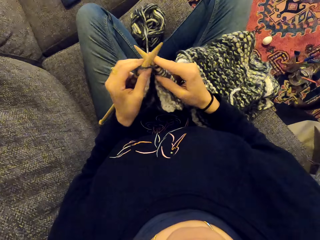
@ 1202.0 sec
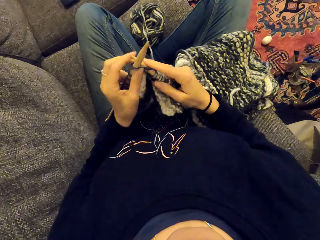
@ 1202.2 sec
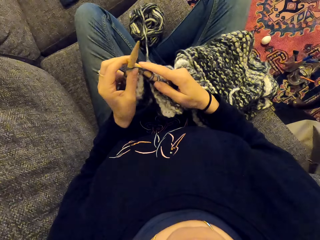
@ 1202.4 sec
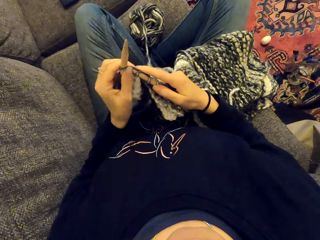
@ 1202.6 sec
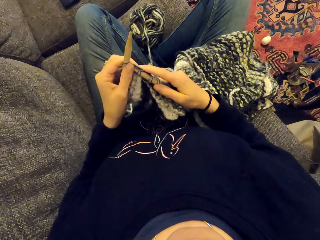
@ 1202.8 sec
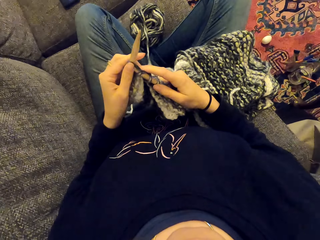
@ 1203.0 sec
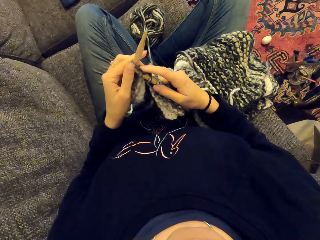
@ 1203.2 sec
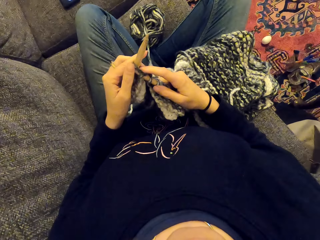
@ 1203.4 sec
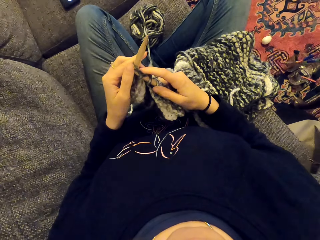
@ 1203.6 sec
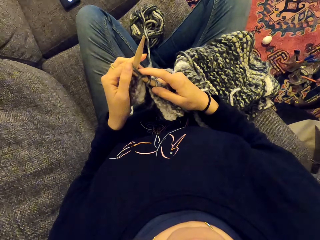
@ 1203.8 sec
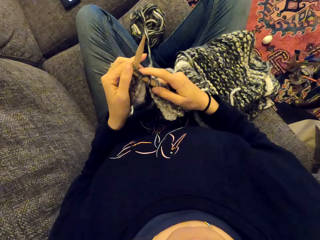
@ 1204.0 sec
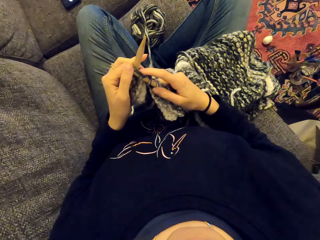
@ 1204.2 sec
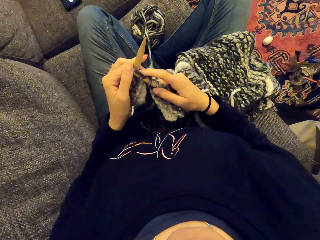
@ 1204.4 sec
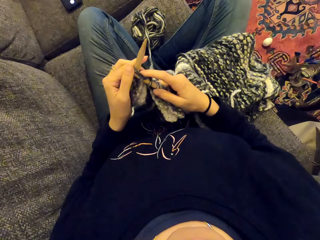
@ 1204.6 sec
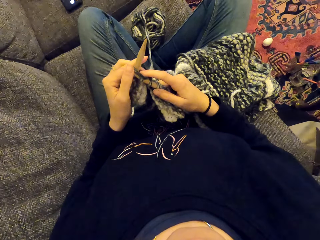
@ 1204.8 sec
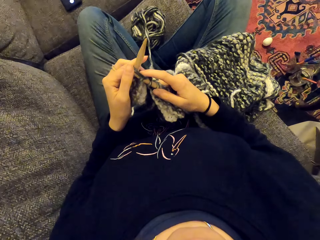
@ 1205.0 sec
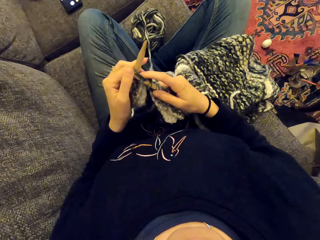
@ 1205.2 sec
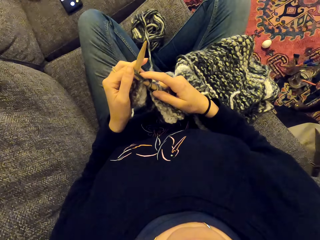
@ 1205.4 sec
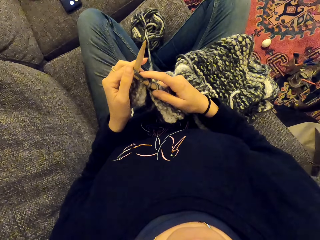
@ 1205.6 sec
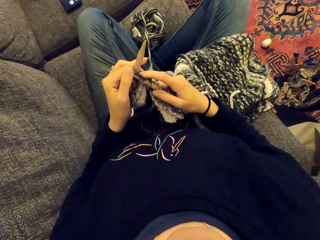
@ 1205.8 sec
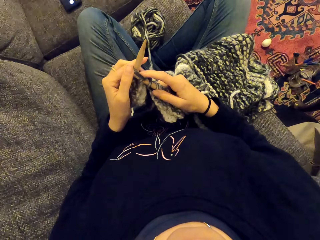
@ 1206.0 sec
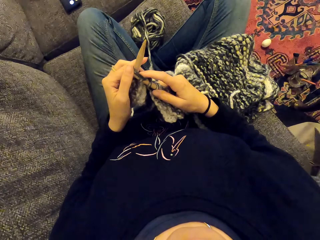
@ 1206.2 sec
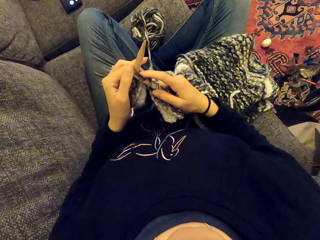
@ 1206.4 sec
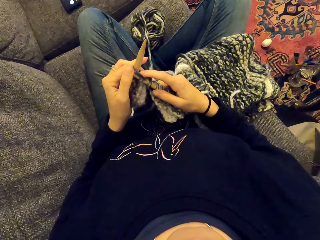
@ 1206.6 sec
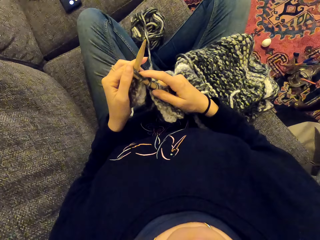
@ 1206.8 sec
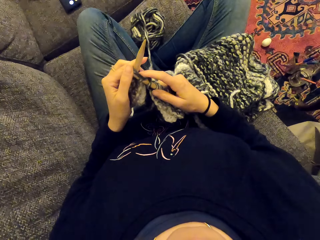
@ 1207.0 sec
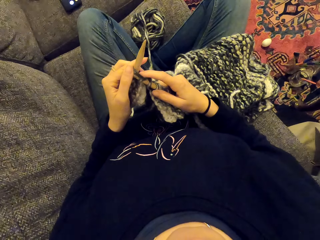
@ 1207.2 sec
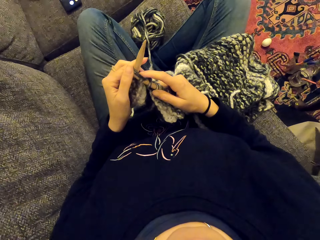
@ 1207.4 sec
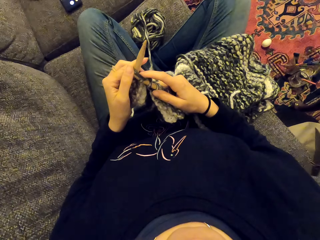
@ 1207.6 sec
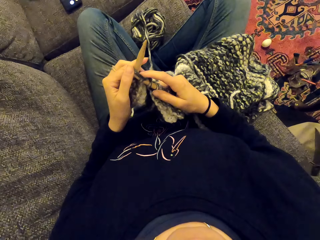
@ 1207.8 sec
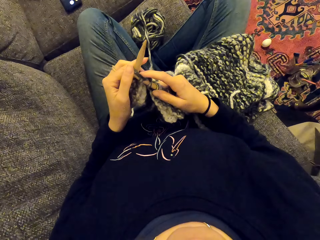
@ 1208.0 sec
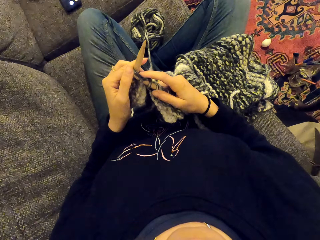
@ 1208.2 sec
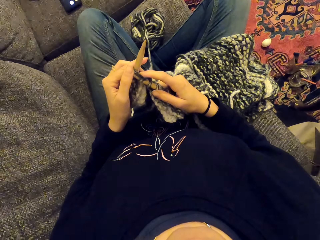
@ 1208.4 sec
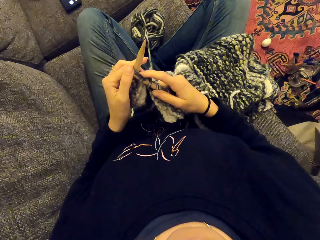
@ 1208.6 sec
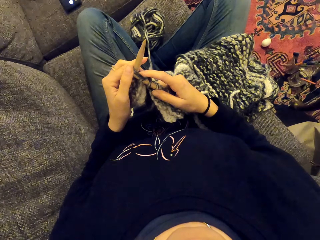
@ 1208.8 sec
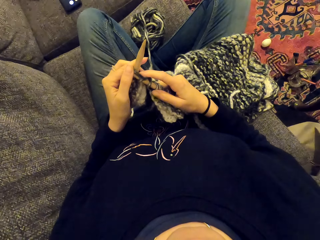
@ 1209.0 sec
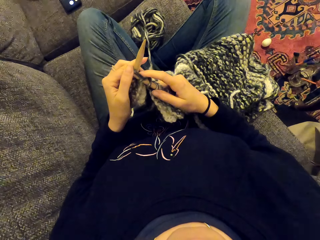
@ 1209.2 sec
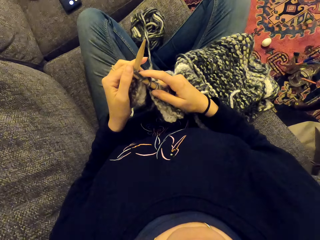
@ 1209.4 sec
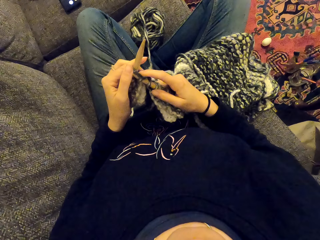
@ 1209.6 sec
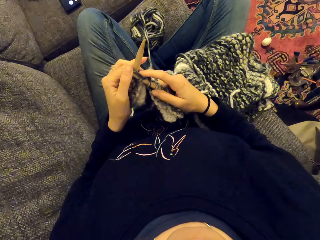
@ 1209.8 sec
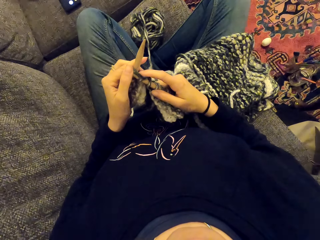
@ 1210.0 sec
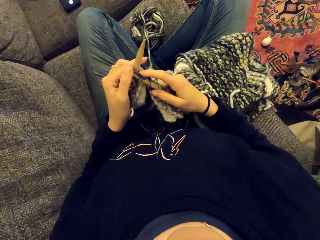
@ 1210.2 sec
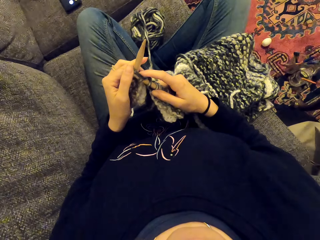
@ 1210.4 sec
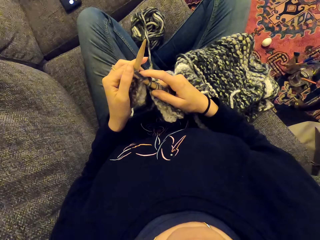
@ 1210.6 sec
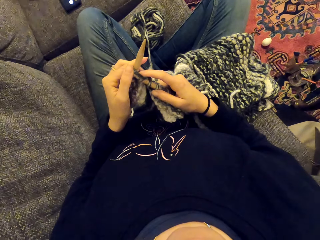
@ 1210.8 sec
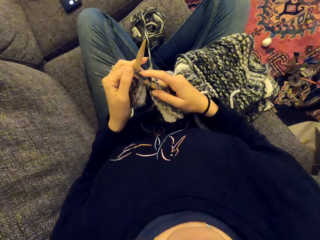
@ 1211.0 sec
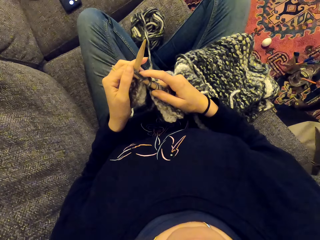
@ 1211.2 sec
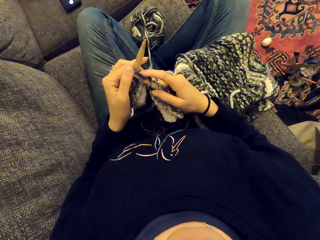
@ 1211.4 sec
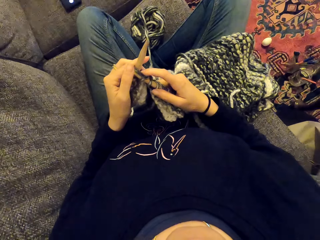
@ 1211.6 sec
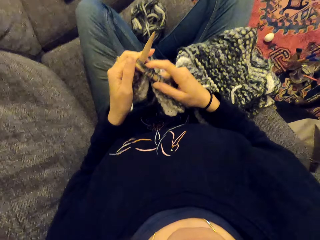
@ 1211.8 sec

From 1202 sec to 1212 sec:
The camera wearer stares at something. They listen to something.

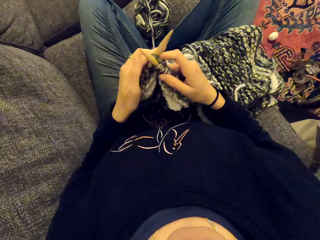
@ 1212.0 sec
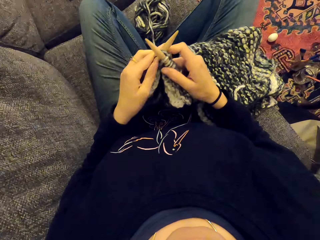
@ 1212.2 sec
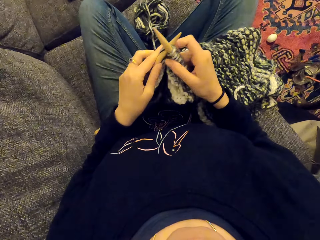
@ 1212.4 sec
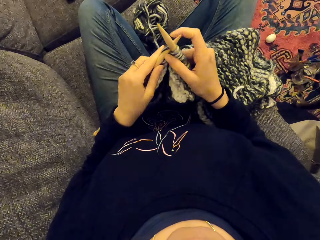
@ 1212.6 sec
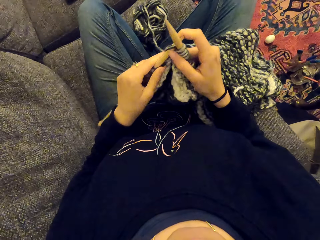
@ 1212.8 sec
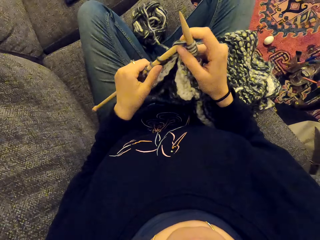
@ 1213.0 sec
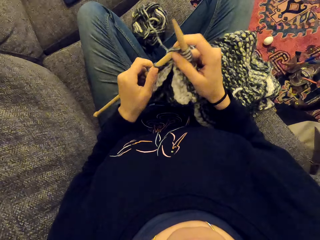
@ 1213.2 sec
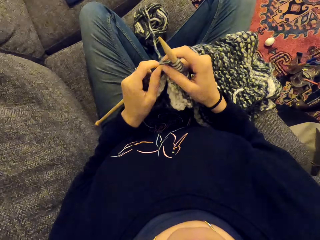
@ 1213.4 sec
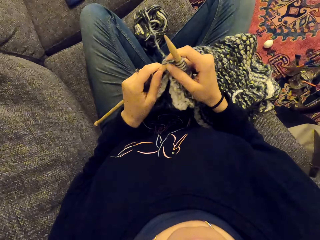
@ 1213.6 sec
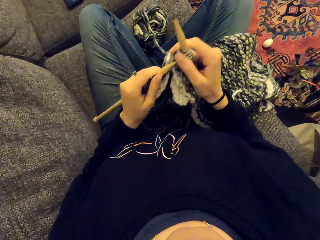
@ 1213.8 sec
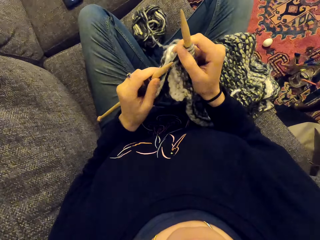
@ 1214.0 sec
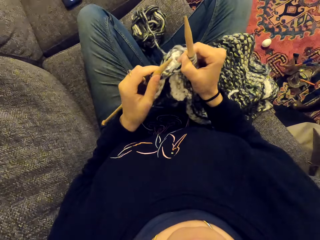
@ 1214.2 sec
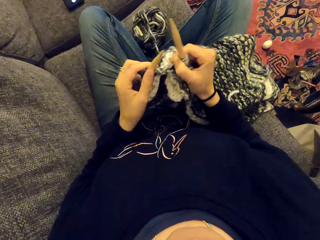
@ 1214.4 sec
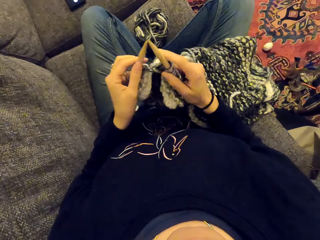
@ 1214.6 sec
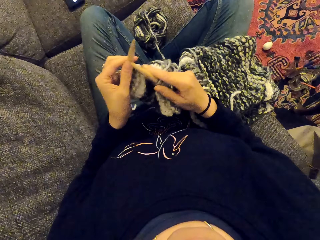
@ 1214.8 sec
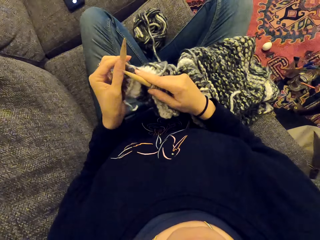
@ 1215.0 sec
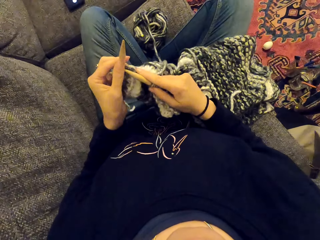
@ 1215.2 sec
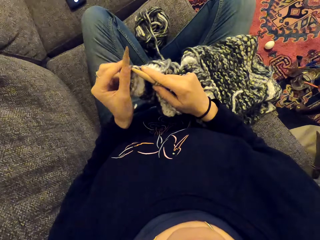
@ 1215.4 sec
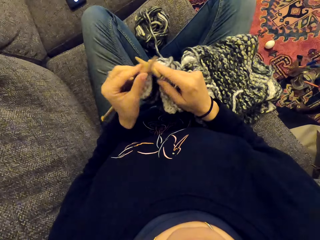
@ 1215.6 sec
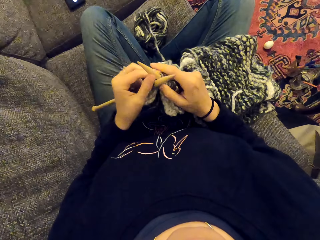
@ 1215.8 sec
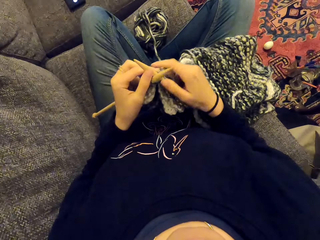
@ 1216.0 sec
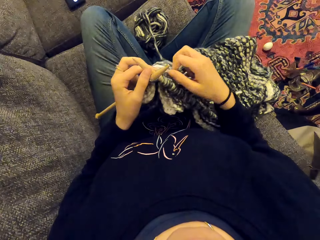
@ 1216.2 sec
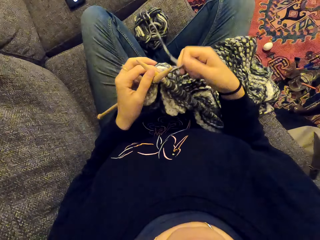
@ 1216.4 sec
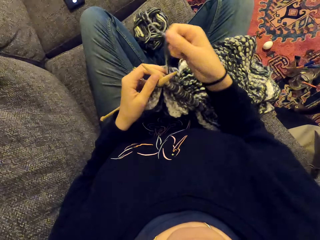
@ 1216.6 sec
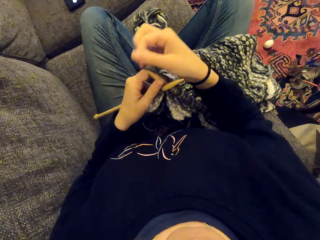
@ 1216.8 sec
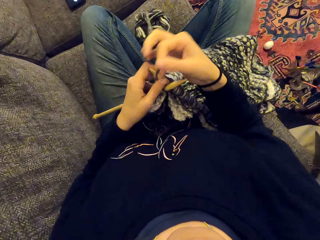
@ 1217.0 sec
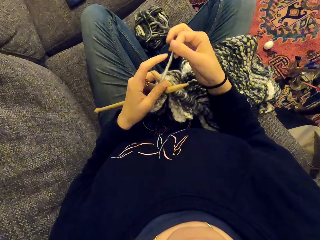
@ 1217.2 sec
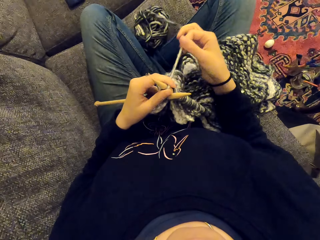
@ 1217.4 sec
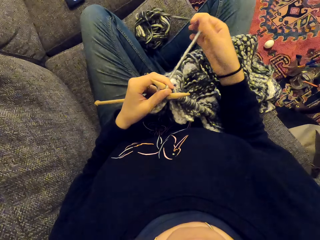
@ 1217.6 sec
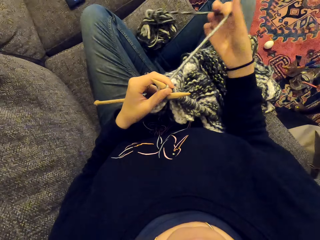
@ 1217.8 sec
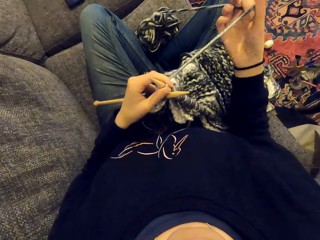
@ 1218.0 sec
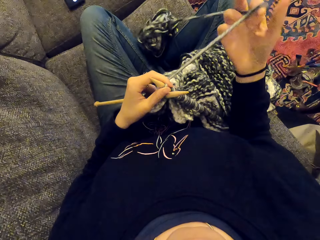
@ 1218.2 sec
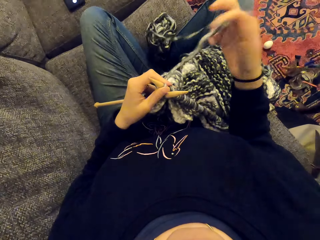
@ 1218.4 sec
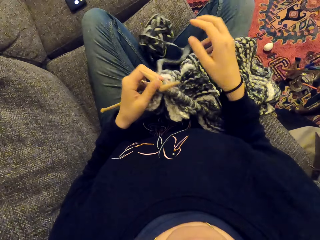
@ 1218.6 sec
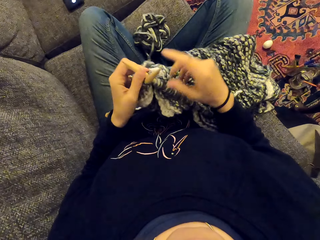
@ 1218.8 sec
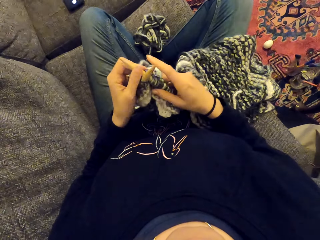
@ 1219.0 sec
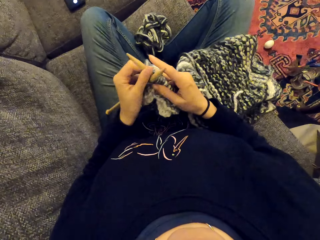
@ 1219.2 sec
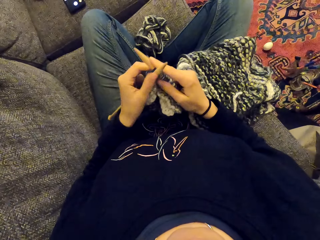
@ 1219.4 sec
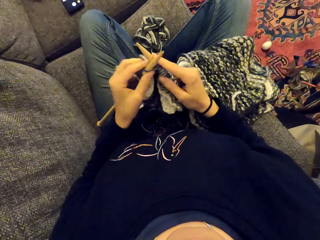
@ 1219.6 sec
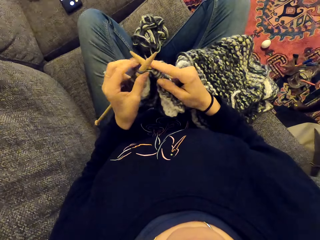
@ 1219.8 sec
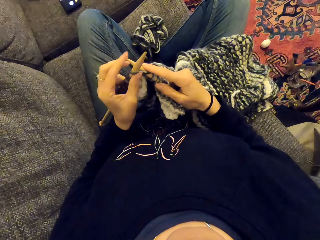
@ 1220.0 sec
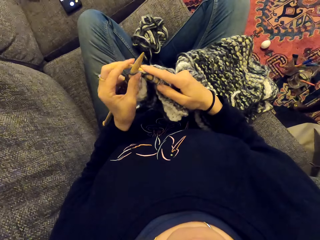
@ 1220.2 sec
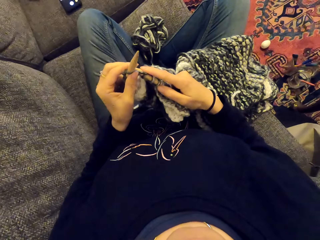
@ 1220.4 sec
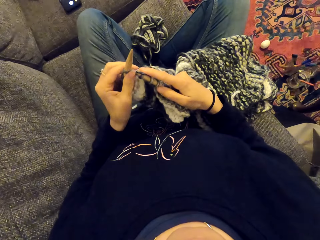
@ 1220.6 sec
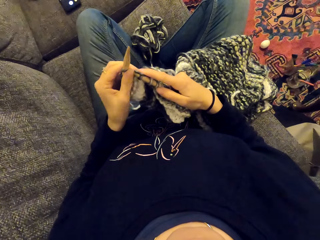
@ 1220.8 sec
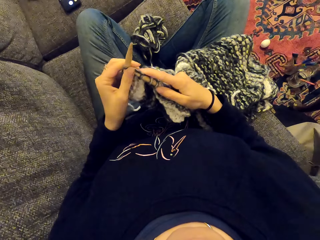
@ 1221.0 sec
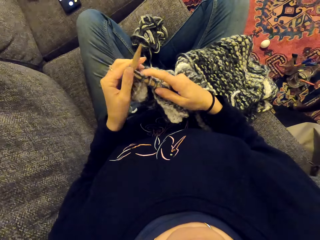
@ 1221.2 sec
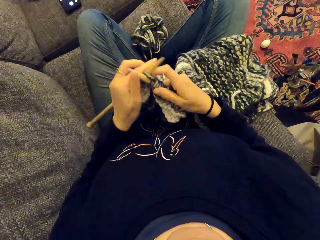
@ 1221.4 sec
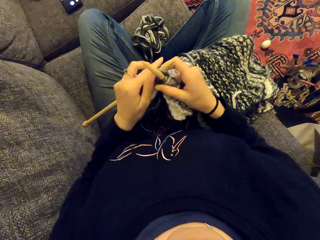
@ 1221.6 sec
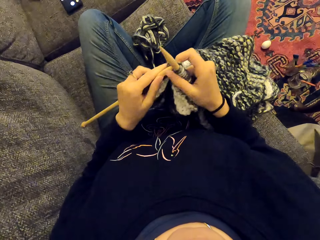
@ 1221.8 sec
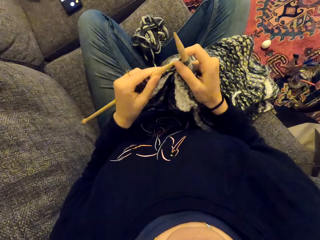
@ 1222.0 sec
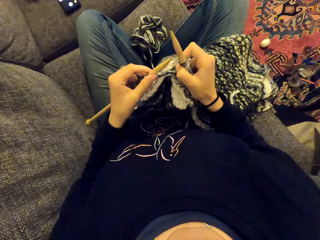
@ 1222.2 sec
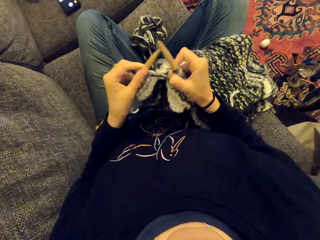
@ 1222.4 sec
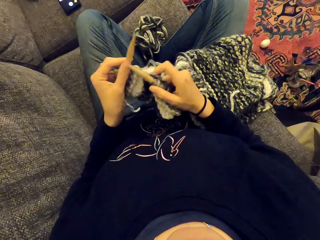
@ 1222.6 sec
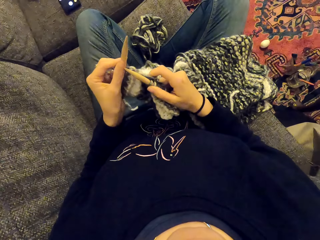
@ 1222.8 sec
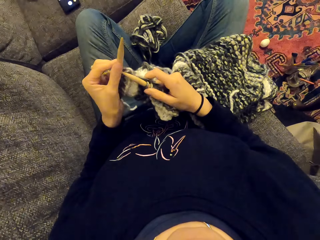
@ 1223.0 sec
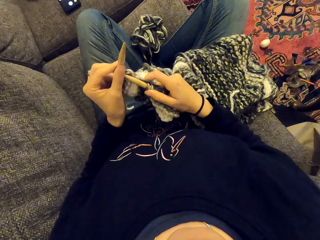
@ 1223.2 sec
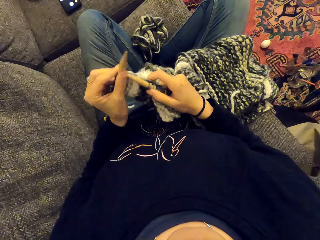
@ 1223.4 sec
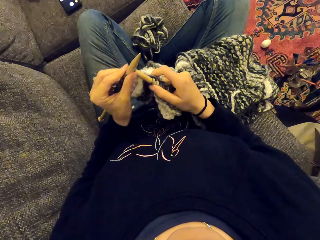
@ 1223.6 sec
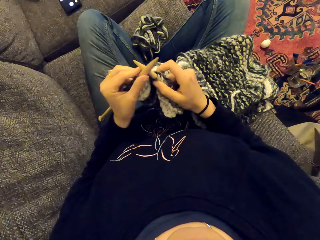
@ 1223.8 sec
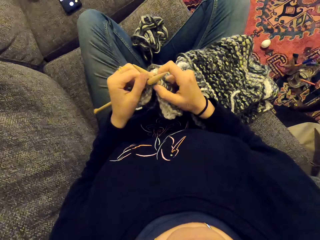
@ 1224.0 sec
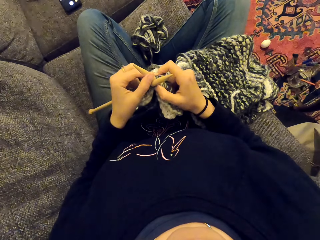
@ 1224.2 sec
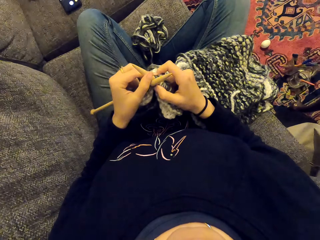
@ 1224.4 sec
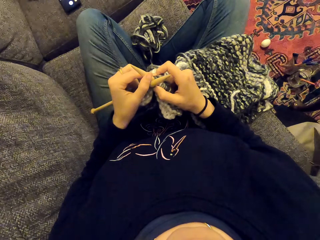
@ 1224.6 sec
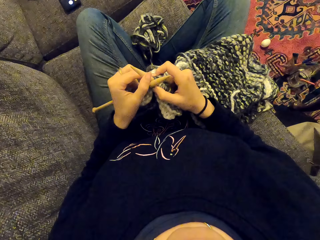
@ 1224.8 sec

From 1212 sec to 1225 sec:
The camera wearer holds the fabric. They sew the piece of cloth. They knit the fabric.
